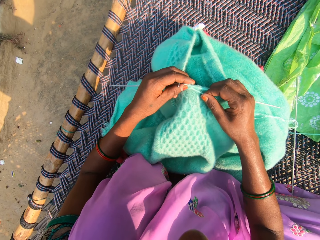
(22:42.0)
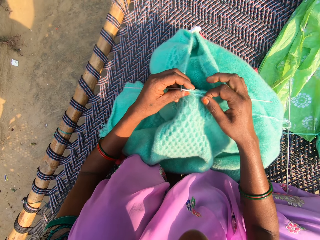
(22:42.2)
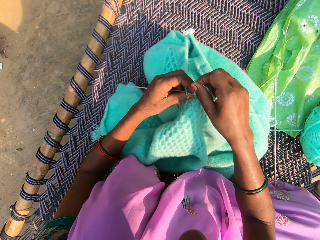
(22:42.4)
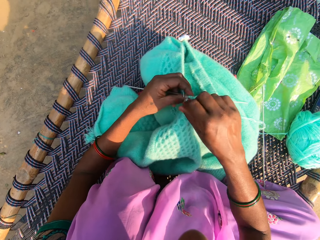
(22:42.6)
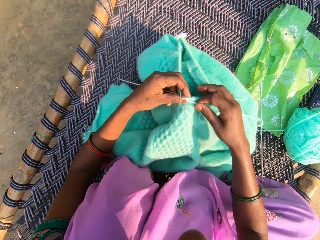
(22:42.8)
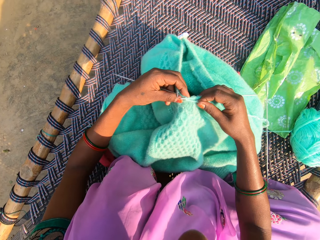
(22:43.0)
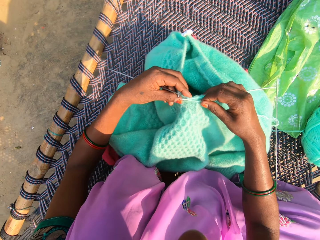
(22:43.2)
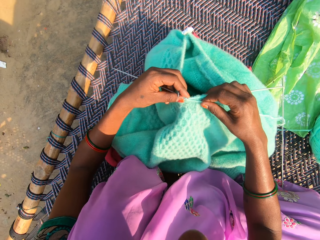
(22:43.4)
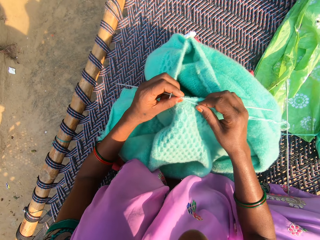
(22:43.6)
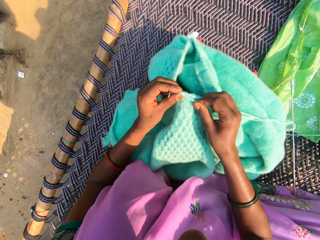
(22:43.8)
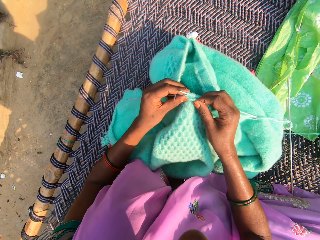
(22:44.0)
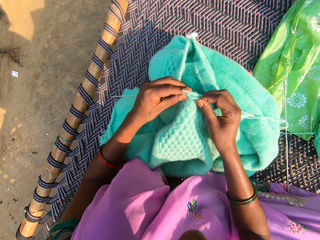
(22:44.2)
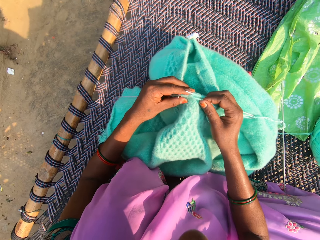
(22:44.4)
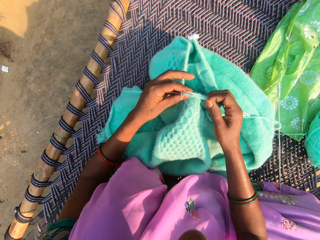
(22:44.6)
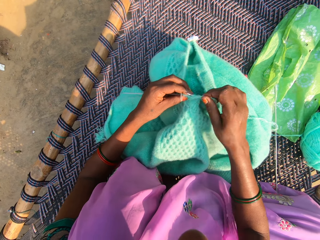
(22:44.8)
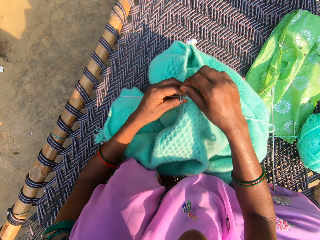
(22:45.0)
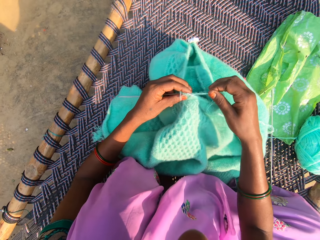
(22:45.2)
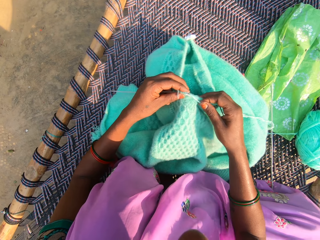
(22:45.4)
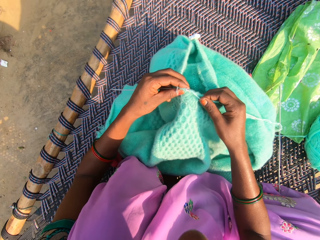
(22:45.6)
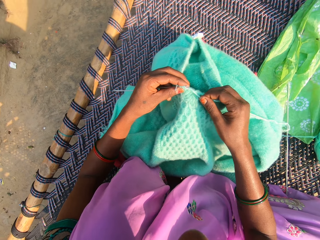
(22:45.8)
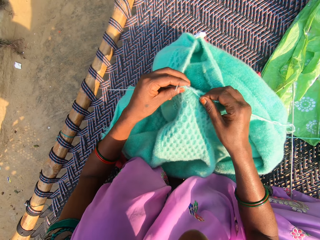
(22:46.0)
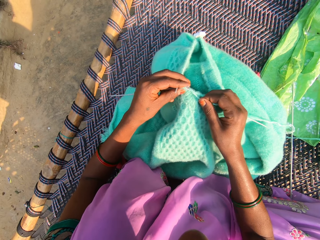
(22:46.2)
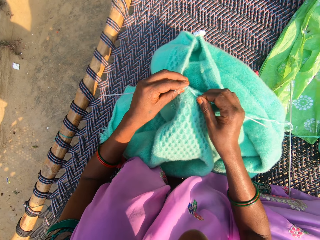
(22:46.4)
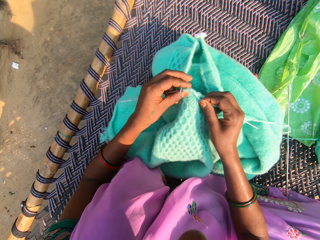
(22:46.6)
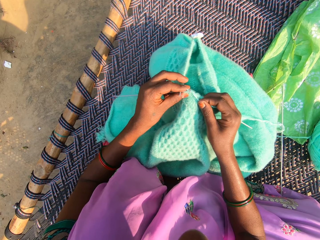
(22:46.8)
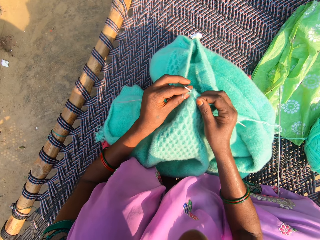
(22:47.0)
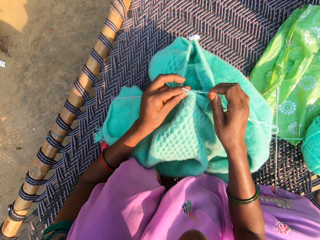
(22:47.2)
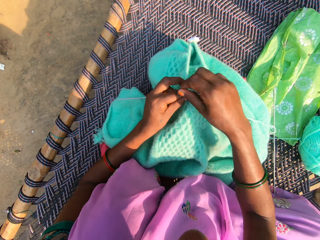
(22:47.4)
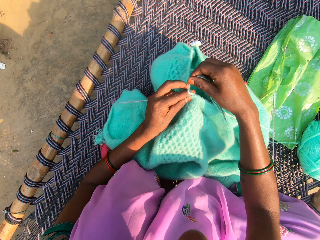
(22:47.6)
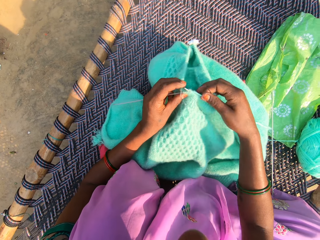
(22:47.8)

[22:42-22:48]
The camera wearer knits using a needle and folds a thread on the needle.

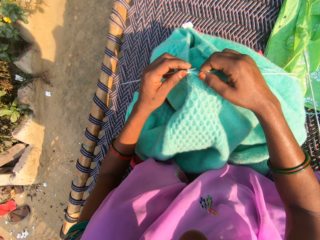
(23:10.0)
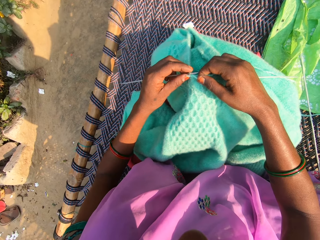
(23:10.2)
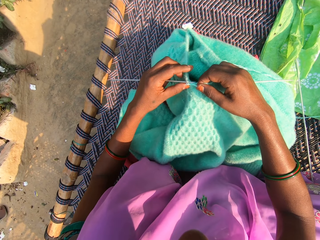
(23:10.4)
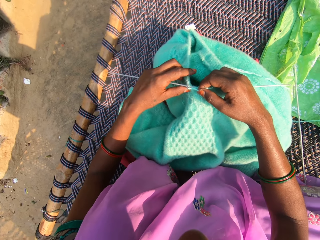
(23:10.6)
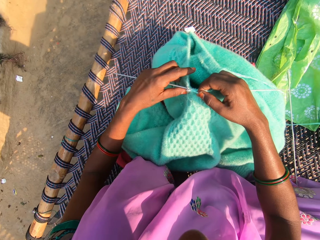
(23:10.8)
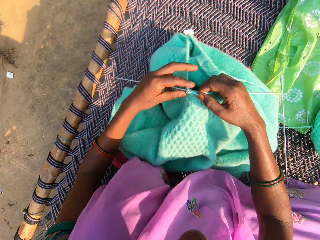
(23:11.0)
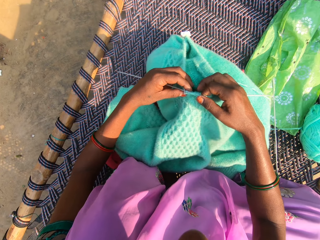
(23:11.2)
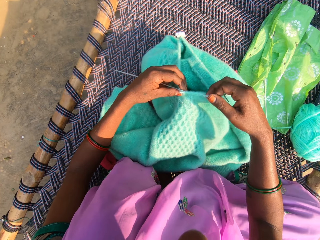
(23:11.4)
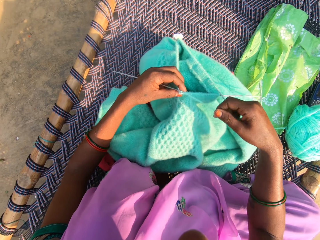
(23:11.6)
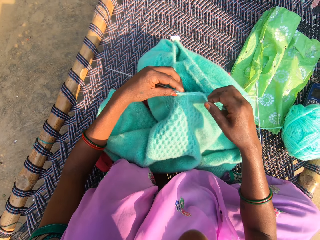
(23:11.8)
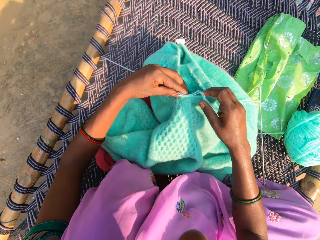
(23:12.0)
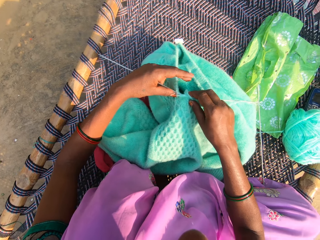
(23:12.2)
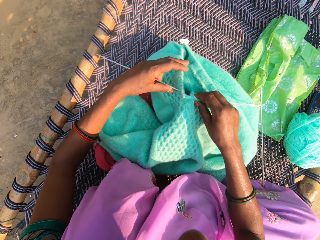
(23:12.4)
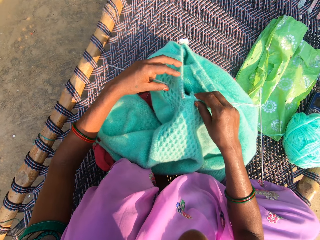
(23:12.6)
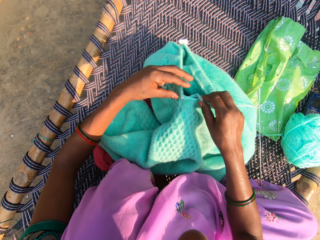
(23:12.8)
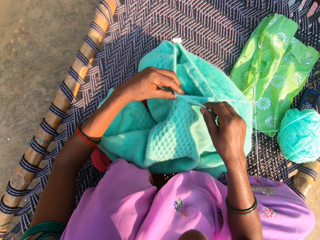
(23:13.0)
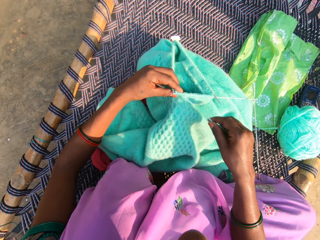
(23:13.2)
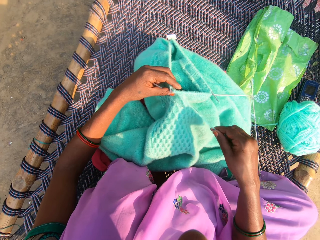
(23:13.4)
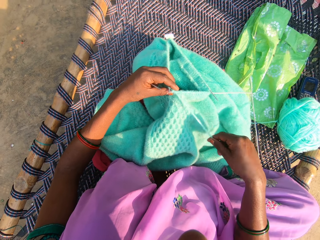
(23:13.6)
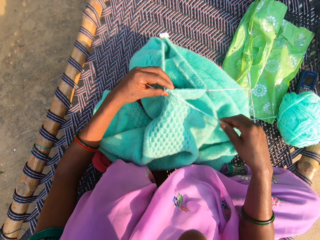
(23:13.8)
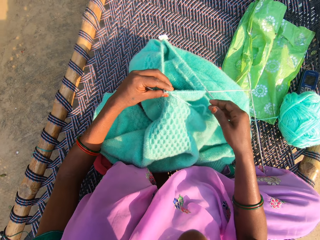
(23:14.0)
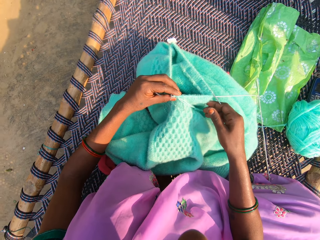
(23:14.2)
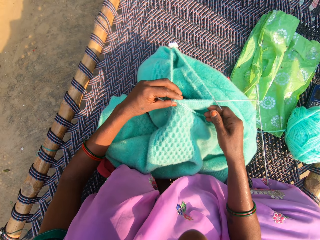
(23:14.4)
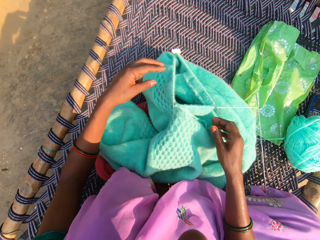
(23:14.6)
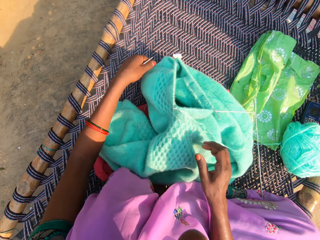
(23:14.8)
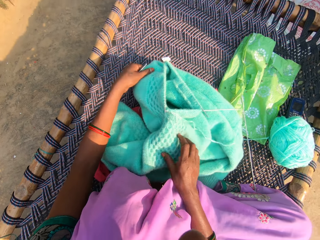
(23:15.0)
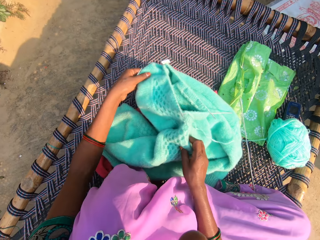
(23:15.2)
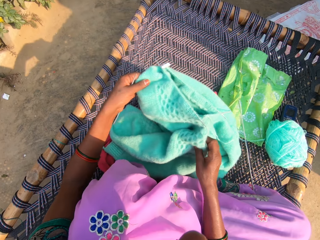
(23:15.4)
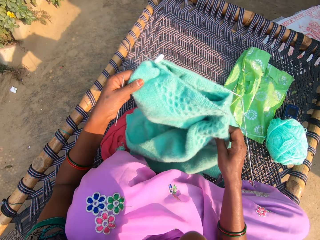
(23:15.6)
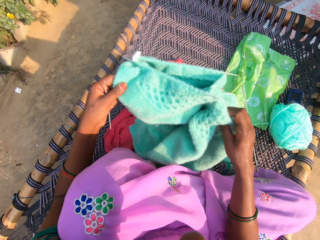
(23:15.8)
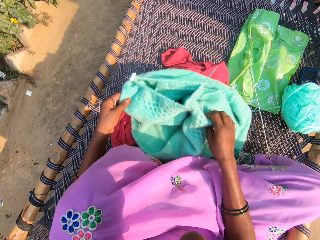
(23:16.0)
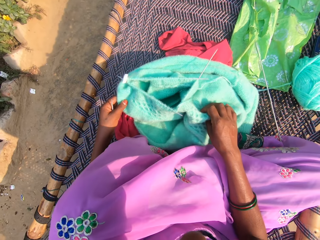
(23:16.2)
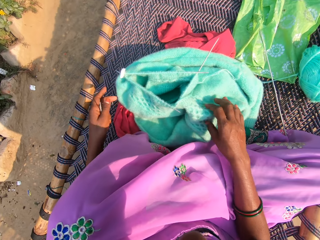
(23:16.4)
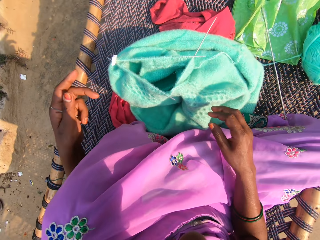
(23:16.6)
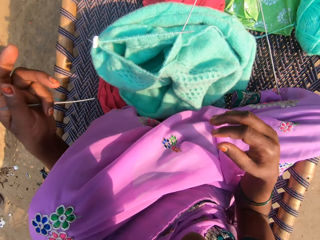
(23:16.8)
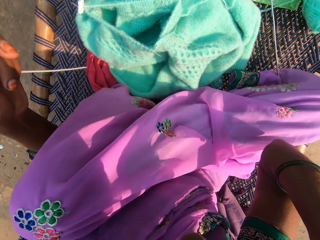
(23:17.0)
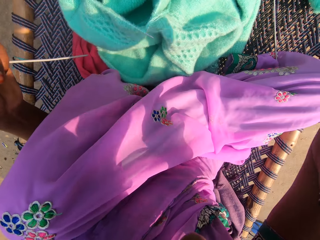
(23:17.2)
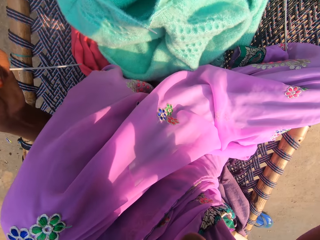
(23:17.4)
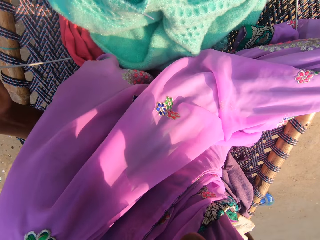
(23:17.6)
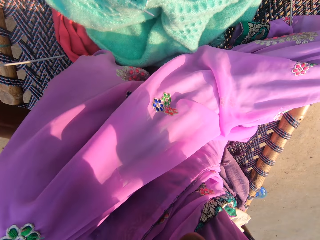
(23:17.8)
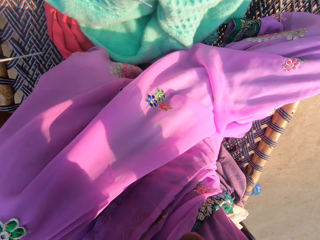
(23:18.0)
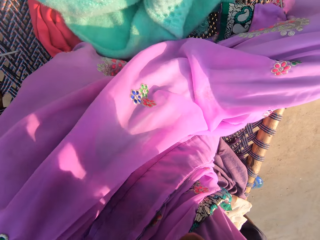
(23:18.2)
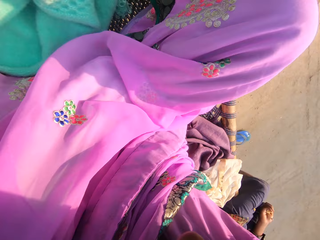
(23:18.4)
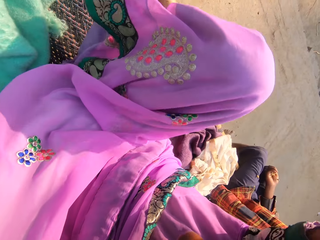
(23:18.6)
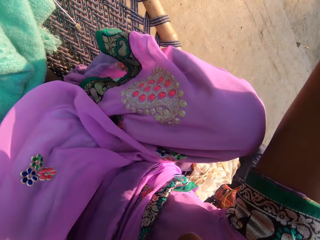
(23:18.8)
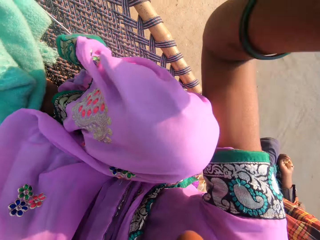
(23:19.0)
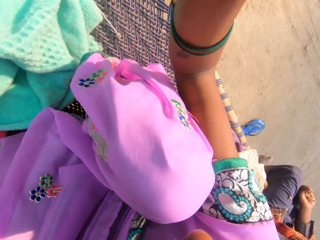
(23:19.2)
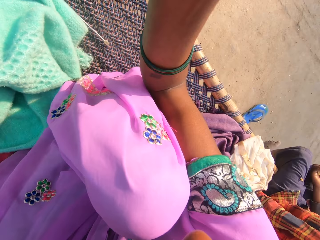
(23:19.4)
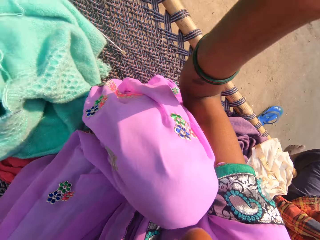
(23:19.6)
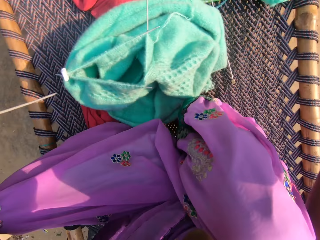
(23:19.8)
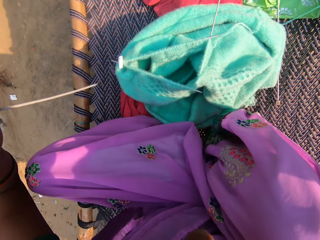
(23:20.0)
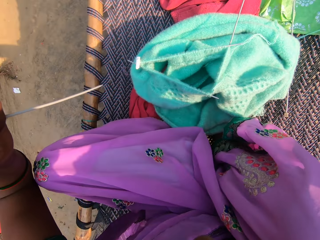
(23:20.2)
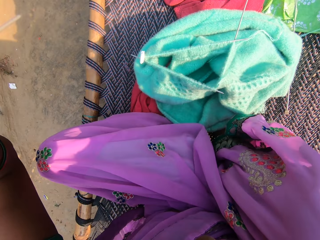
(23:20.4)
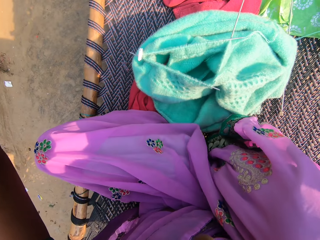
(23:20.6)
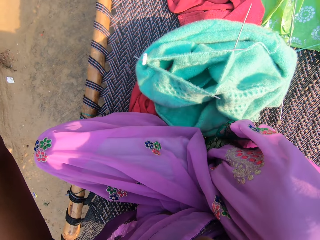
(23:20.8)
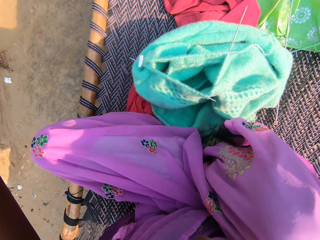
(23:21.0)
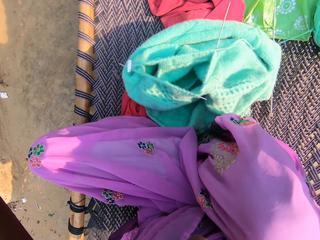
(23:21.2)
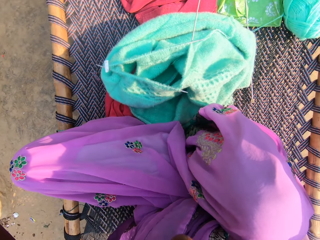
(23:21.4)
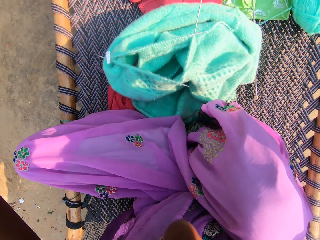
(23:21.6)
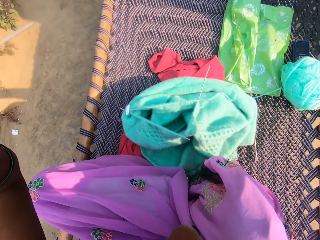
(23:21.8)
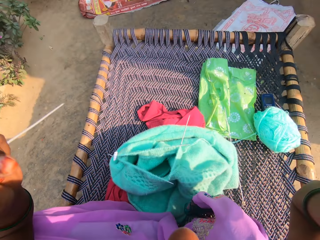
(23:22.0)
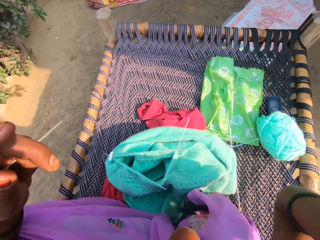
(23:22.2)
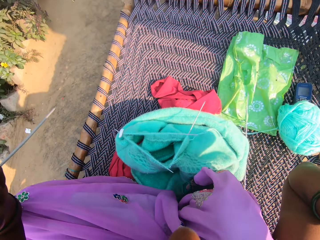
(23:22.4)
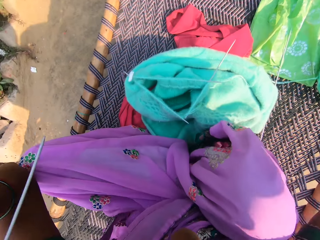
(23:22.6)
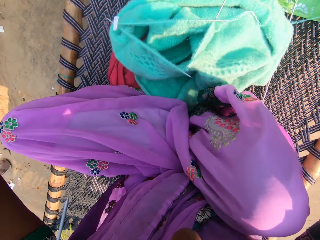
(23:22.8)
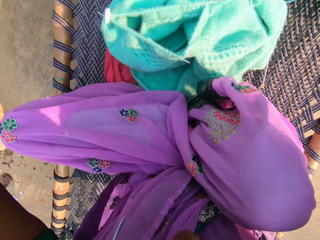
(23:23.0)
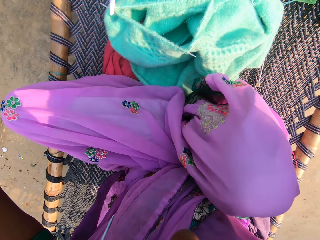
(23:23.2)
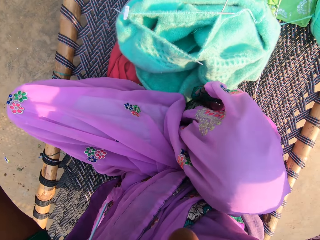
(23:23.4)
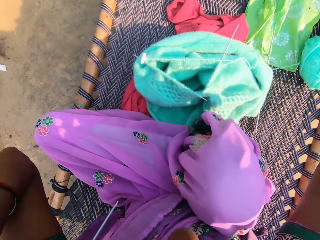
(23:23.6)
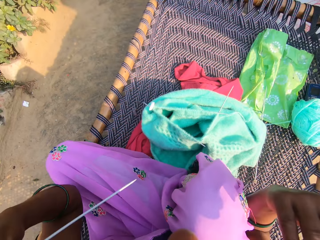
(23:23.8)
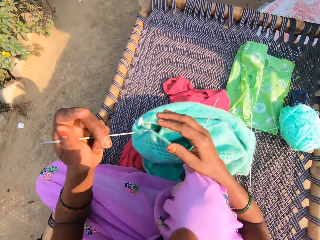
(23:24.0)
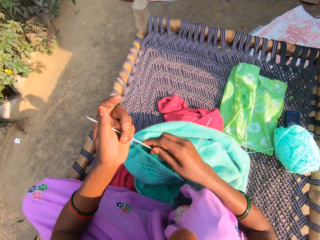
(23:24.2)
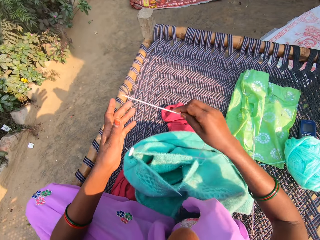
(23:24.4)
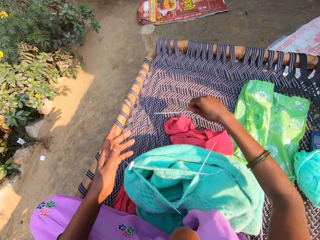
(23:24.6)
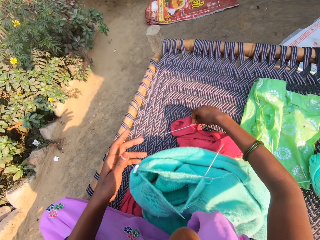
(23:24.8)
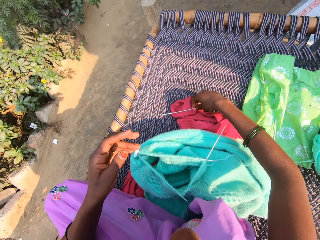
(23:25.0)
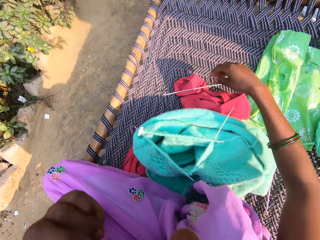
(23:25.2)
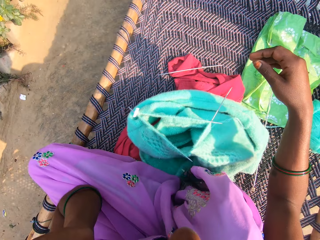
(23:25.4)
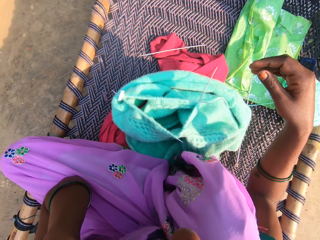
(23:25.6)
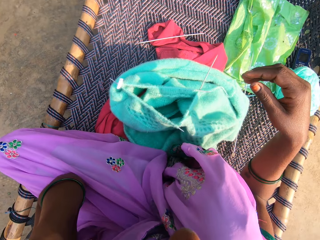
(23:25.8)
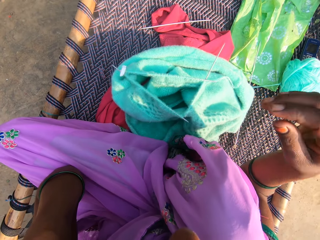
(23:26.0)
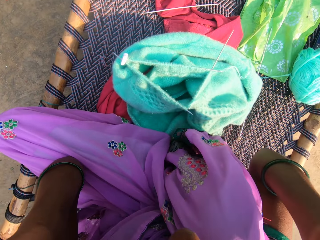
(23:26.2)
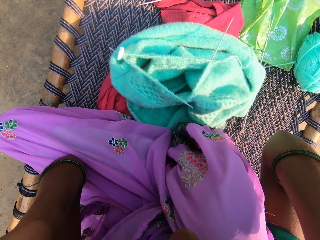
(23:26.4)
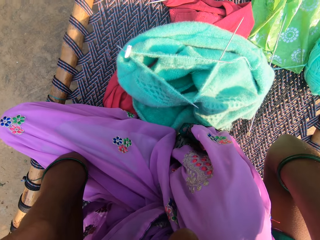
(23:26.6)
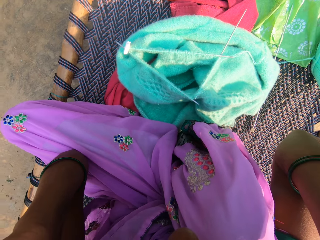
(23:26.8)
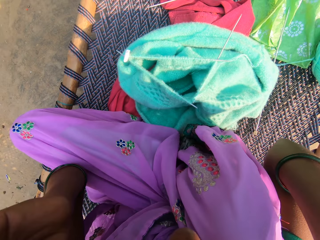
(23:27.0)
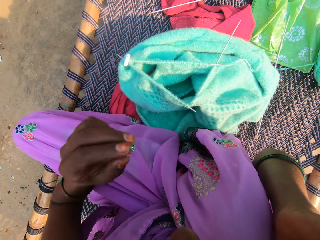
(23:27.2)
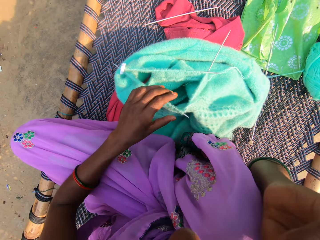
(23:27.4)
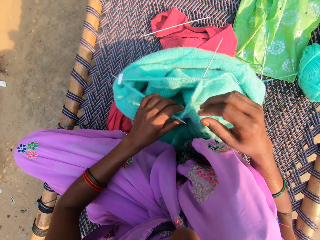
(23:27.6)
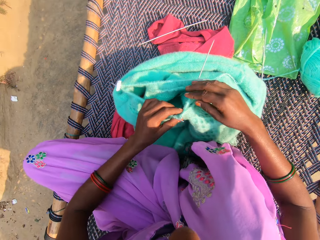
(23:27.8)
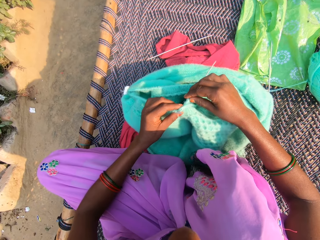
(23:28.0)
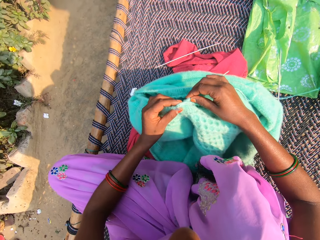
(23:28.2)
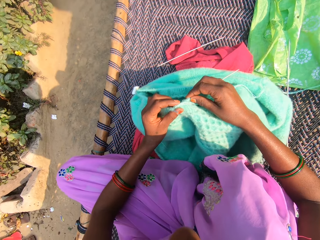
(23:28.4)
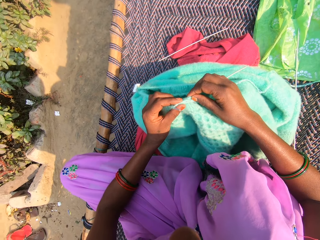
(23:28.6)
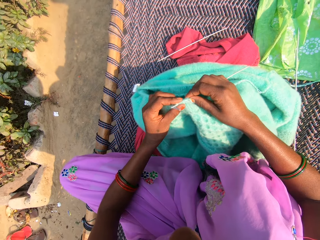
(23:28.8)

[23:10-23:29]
The camera wearer removes the knitting pin from the fabric with her left hand. She pulls the yarn with her right hand. She adjusts the fabric on the woven cot with both hands. She lifts the fabric and puts the fabric on the mat. She removes her left hand from the fabric. She raises her right hand. She adjusts her sitting position. She passes the knitting pin to her right hand. She drops the knitting pin on a cloth on the woven cot with her right hand. She raises her left hand. She adjusts something. She raises her right hand. She knits the yarn with the knitting pins in her hands. She straightens the fabric.
